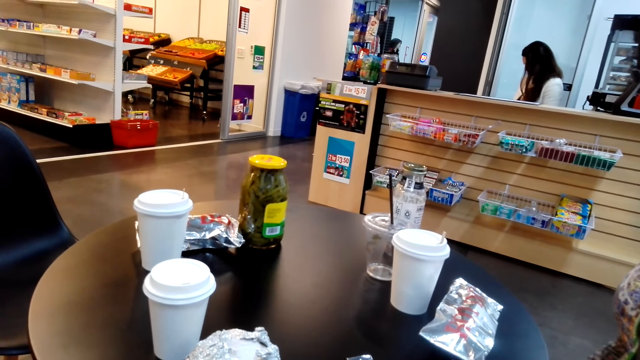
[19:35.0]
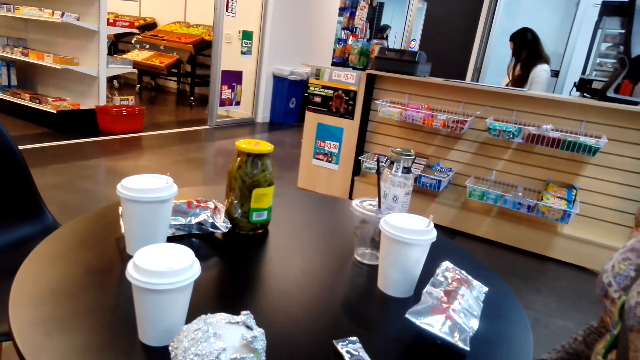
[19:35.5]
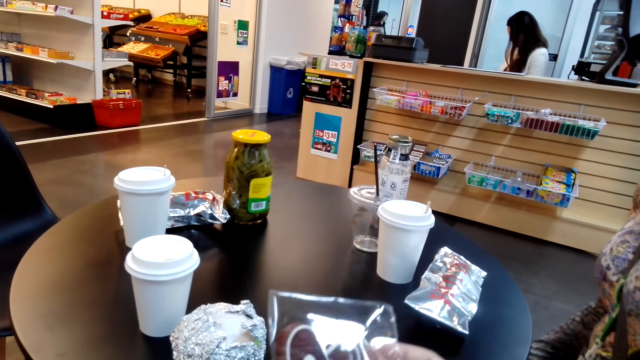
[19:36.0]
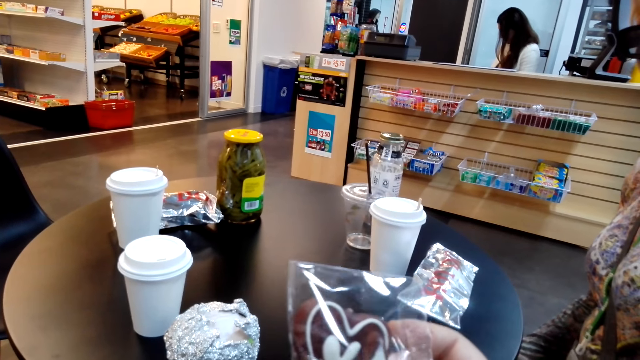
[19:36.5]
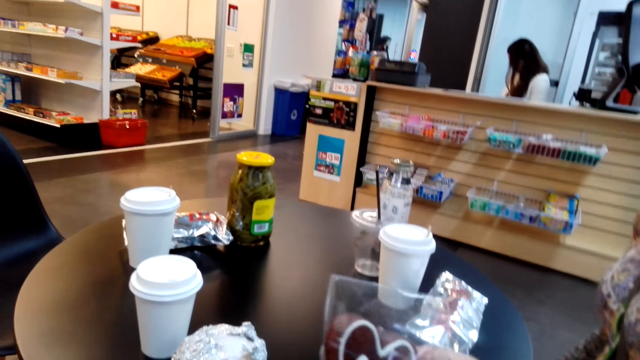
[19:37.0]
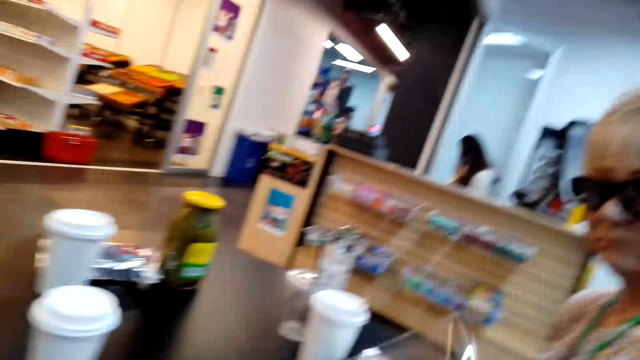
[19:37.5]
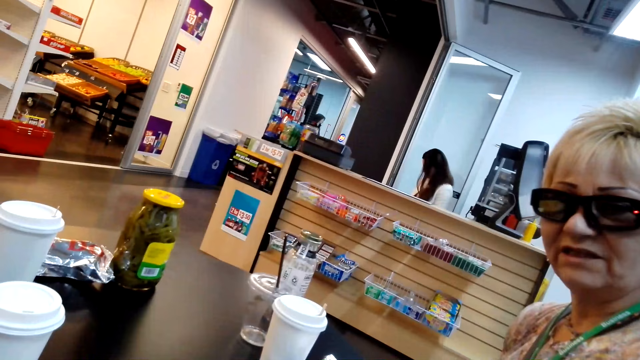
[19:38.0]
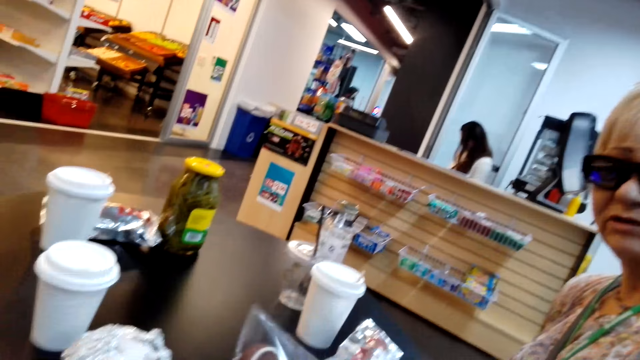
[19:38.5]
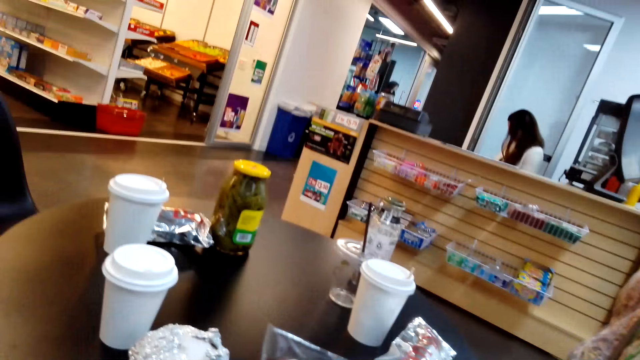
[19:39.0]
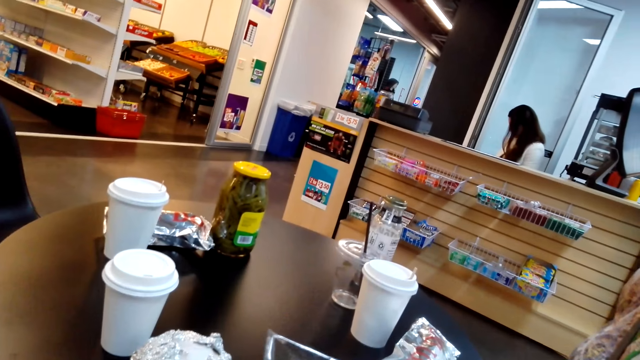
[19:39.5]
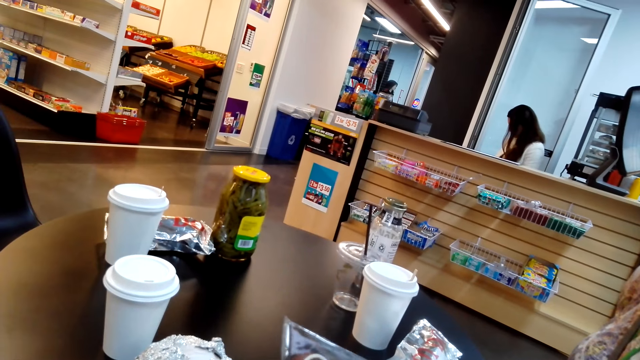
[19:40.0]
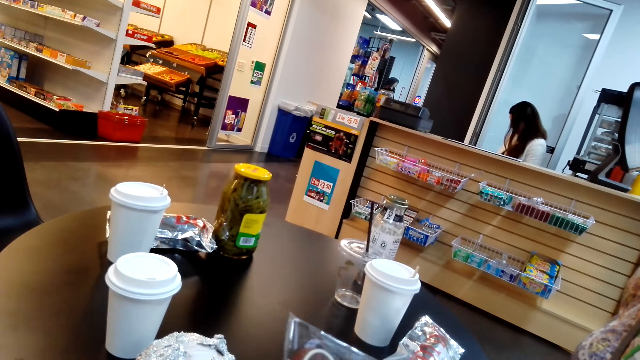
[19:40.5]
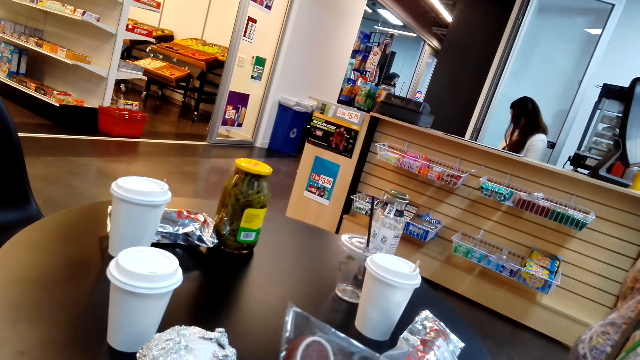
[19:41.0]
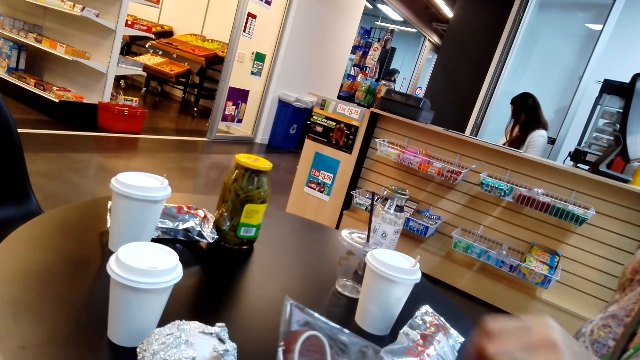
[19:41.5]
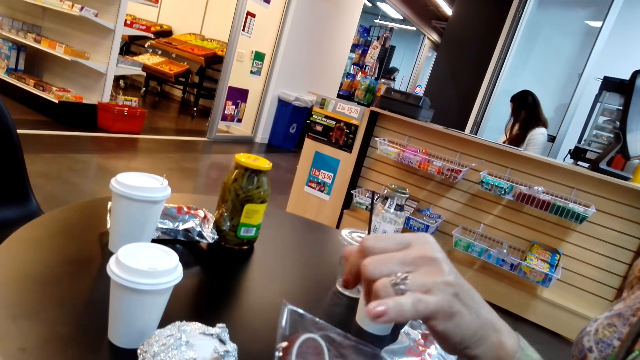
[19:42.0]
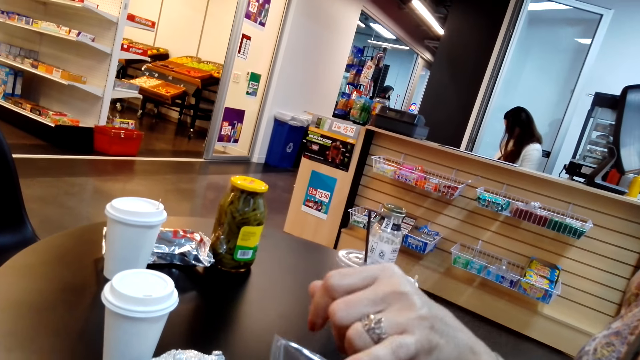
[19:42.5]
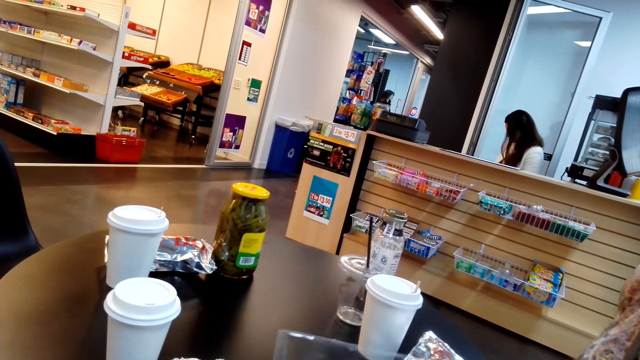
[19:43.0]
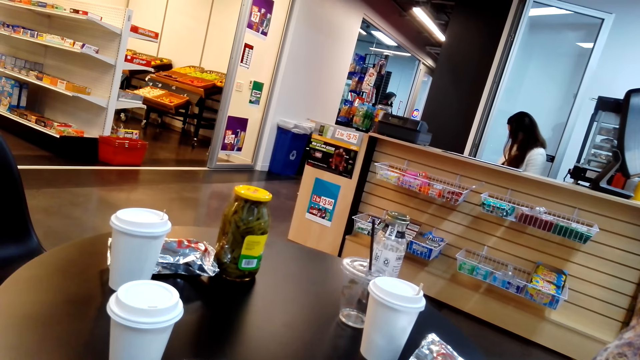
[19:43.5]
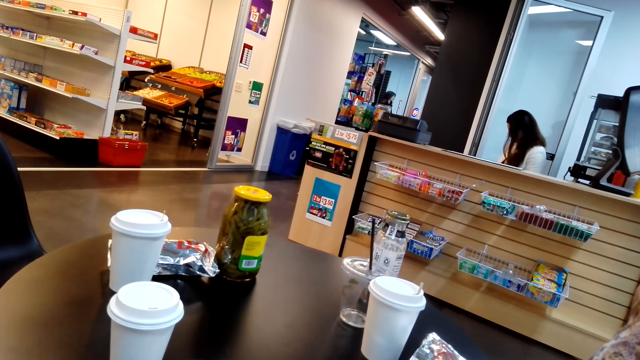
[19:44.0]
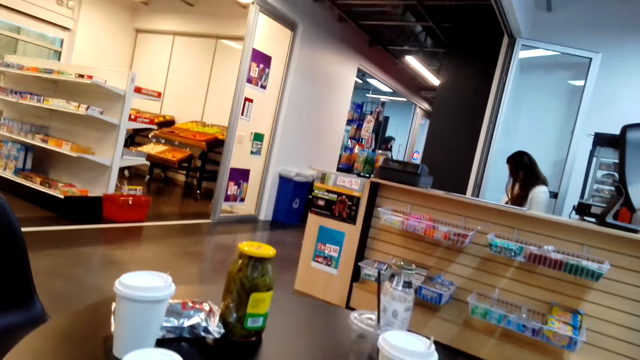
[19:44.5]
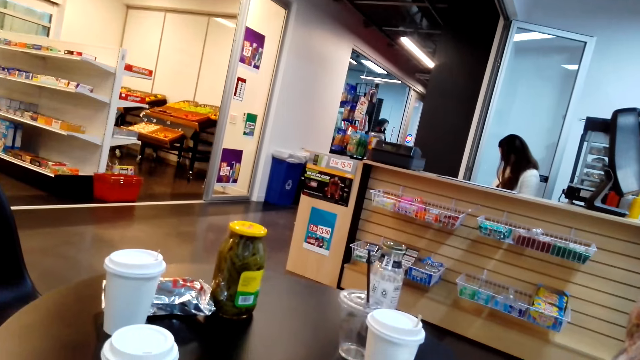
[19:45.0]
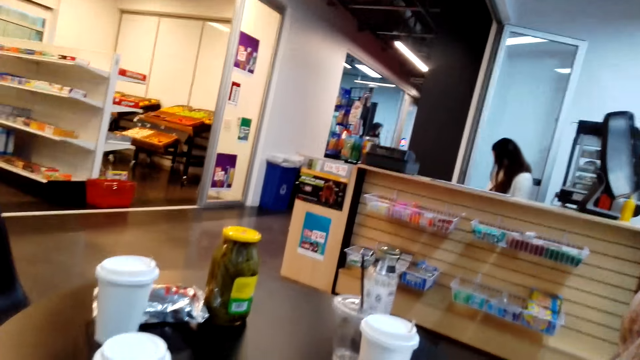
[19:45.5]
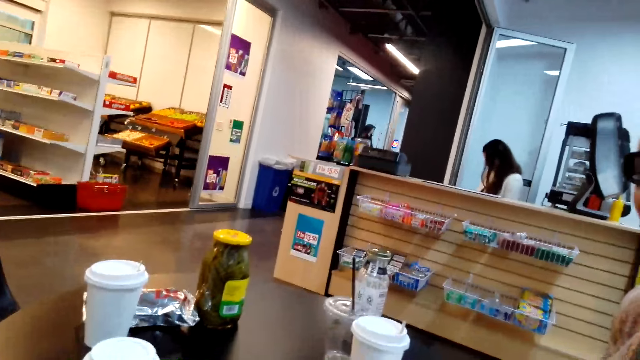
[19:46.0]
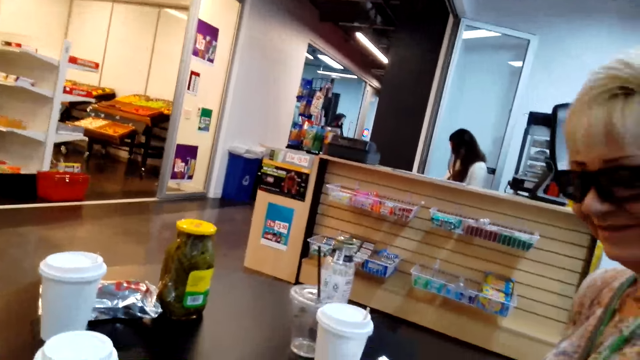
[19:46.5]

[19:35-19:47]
A lady points at something.

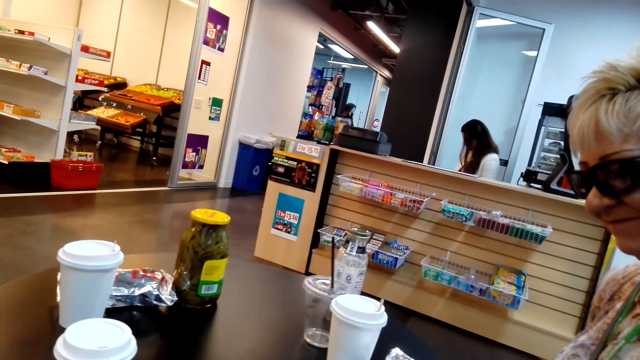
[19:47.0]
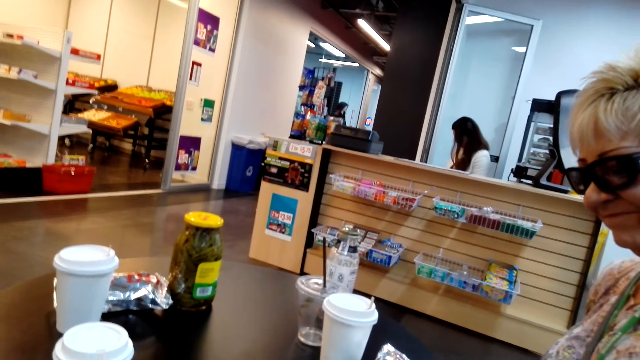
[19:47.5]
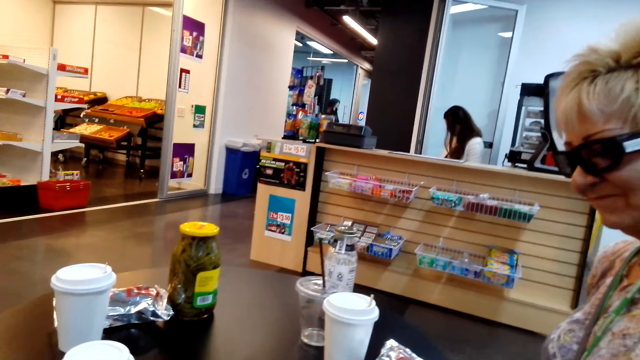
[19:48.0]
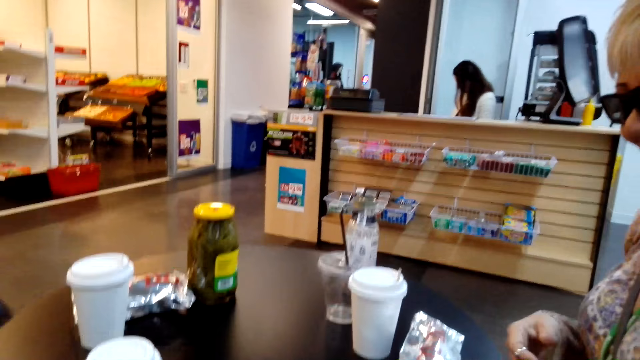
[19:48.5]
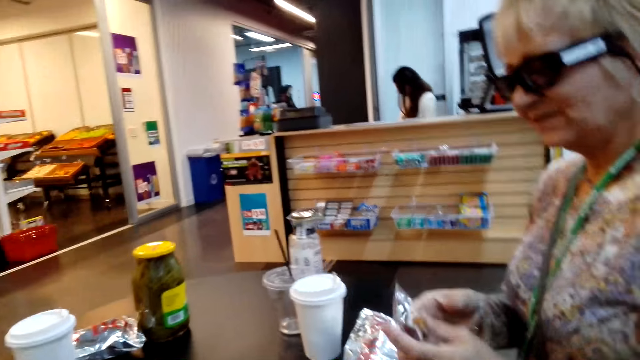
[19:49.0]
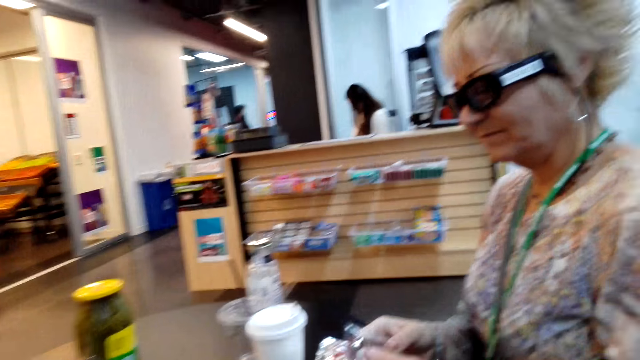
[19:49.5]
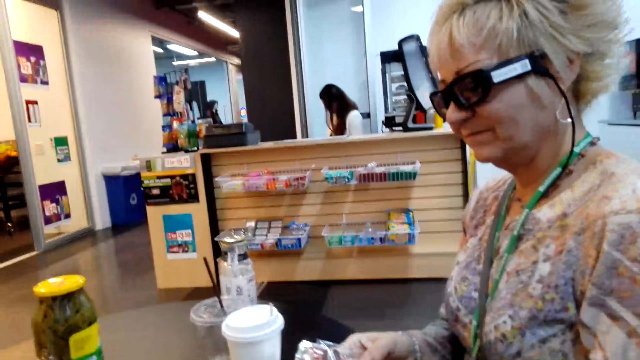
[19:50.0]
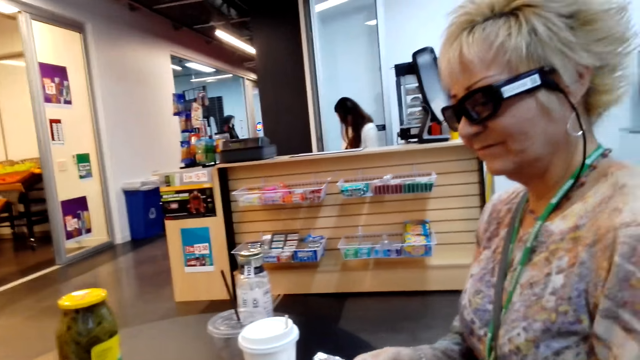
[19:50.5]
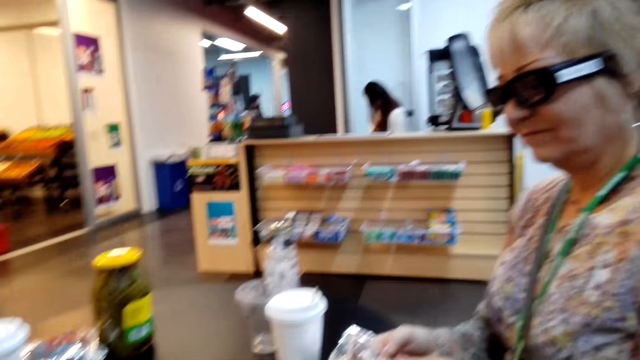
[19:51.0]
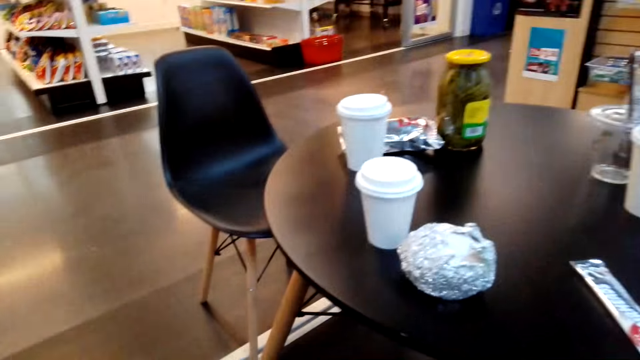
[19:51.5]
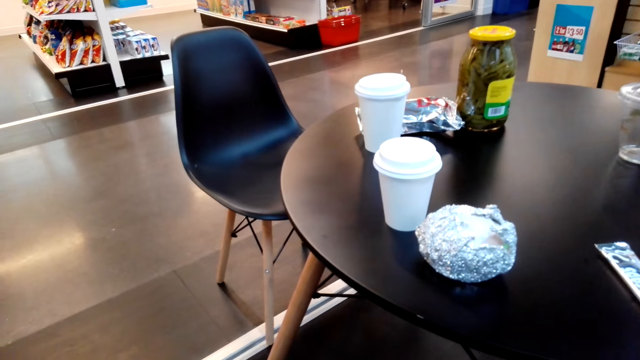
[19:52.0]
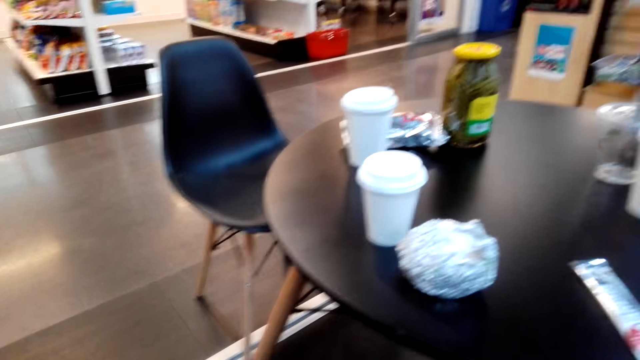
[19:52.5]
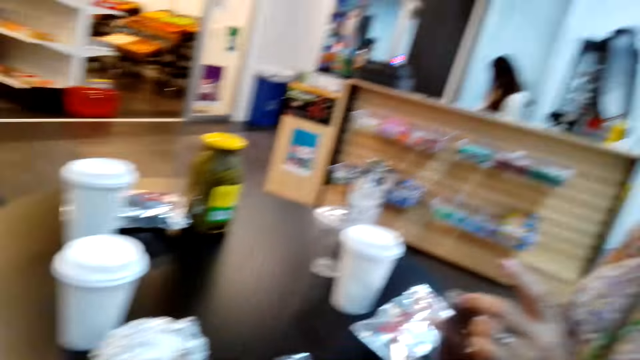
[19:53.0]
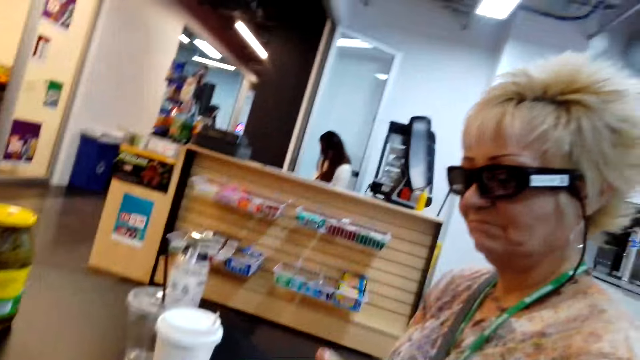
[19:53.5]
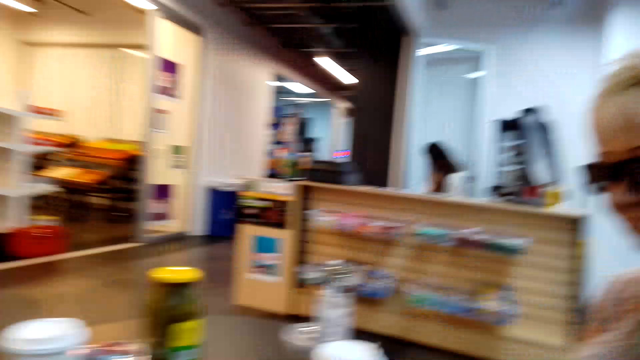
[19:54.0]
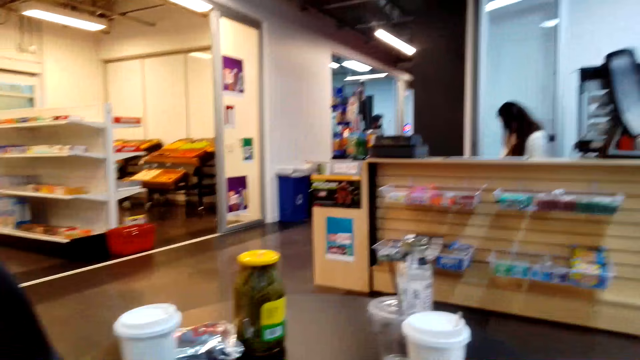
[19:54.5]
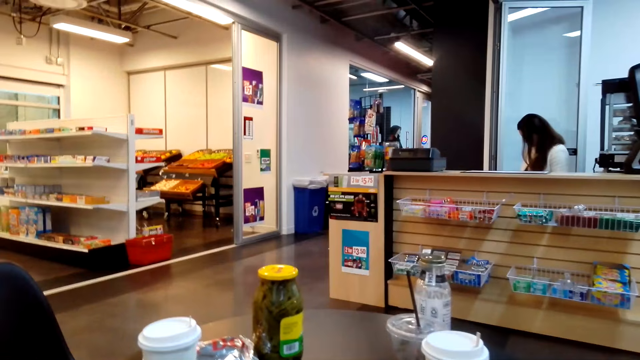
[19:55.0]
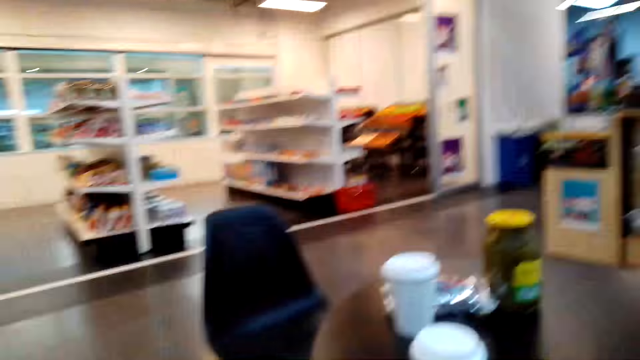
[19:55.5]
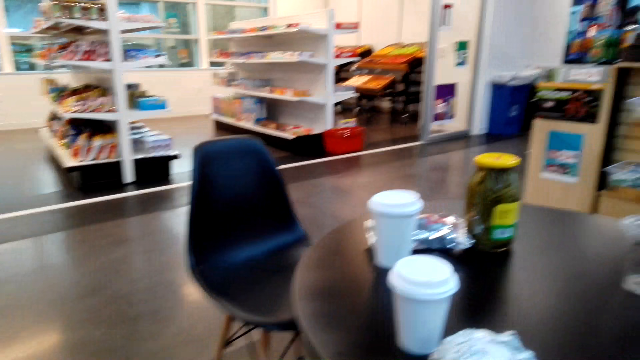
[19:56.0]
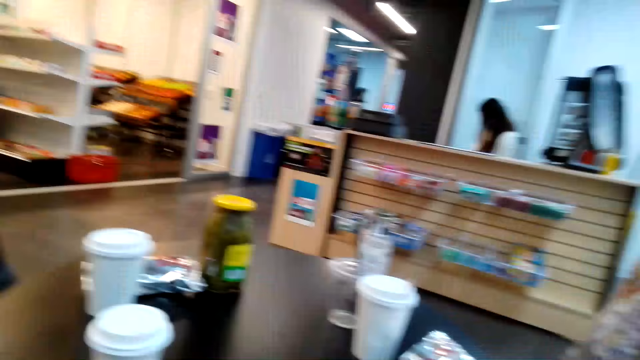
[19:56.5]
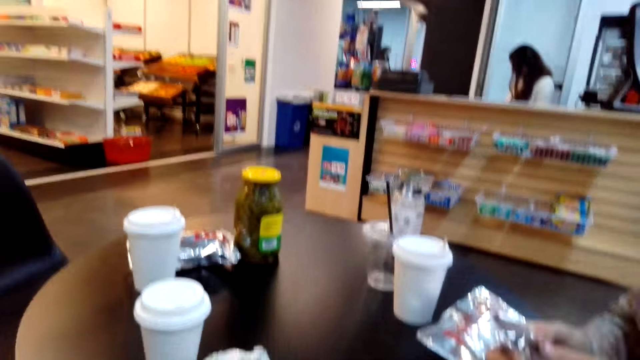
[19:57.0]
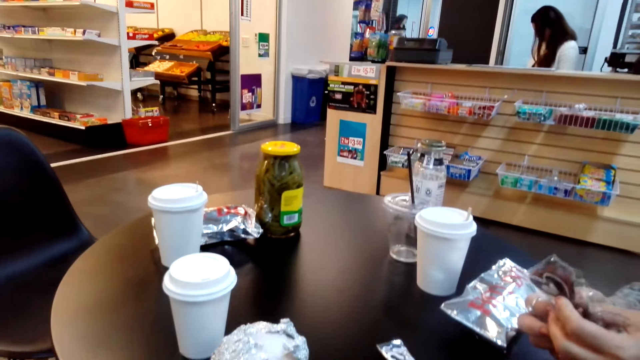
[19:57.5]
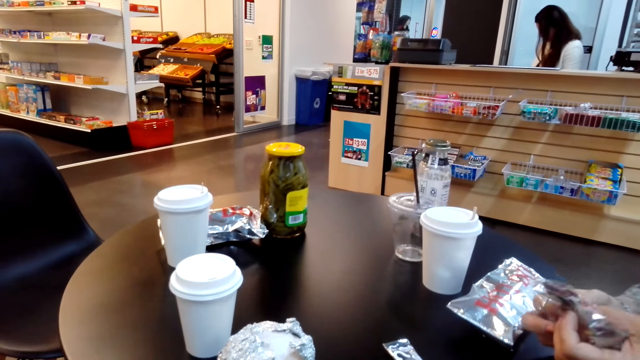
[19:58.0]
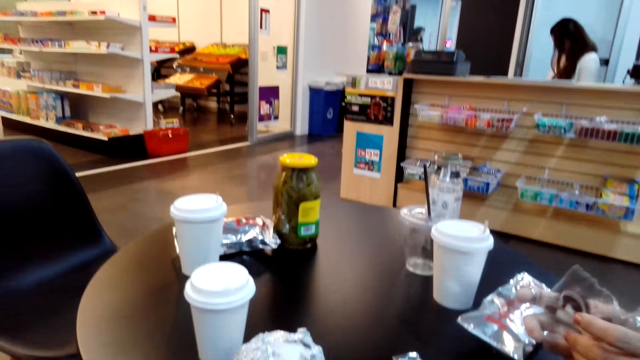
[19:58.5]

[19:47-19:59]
A lady holds something. The camera wearer holds a zip bag on the table.
